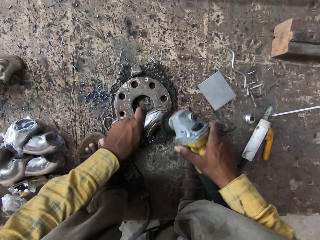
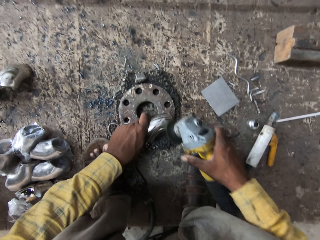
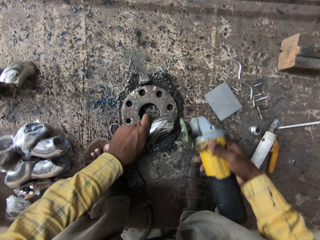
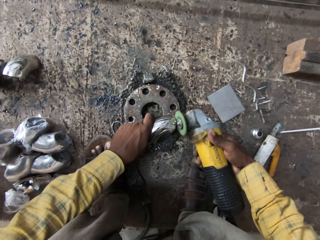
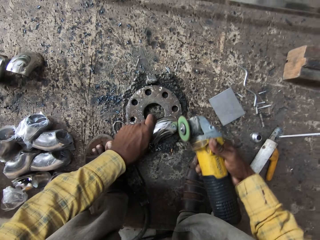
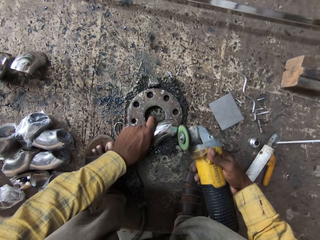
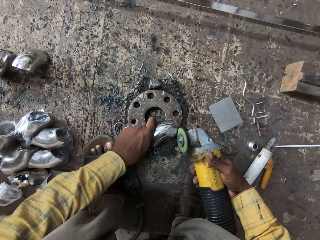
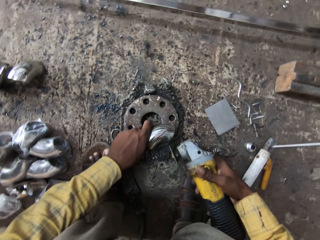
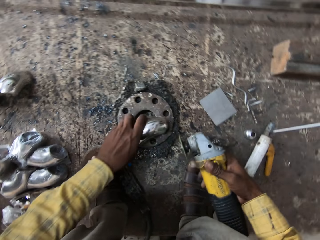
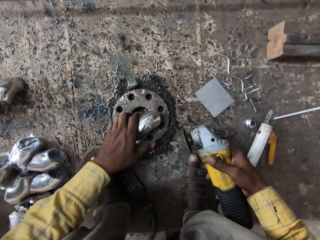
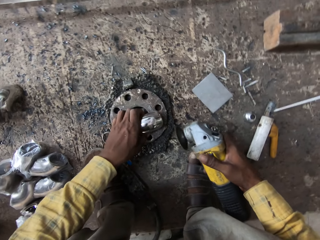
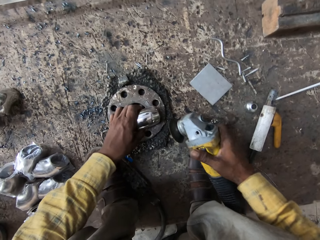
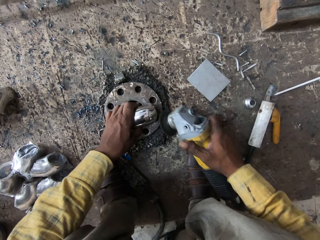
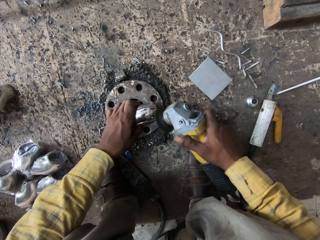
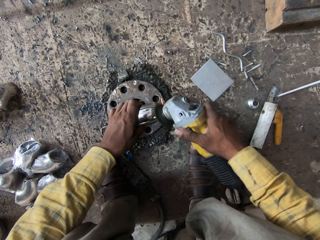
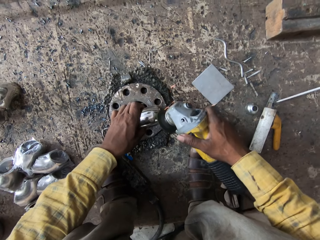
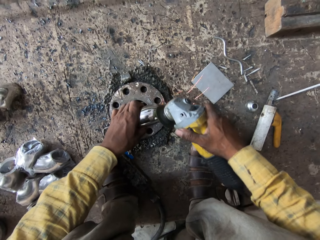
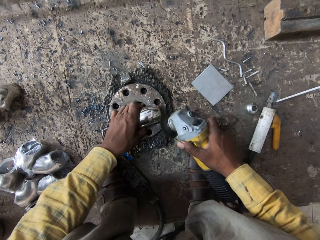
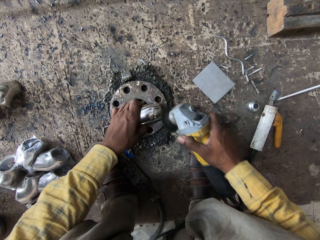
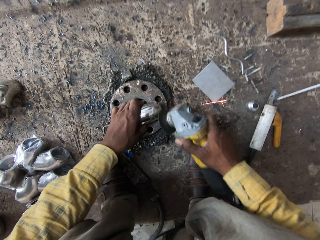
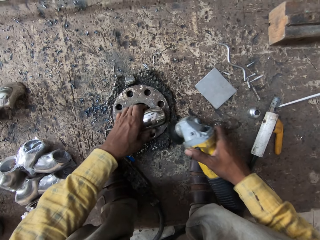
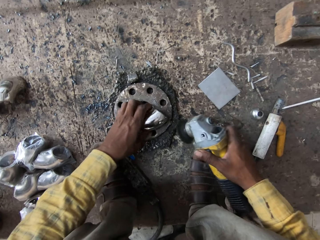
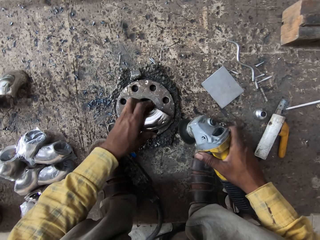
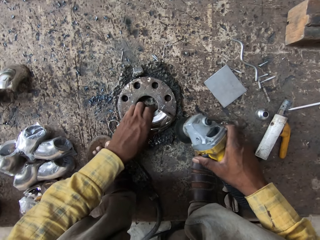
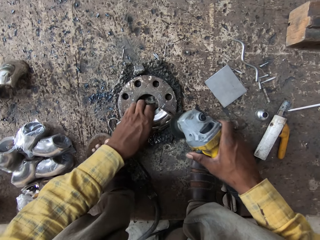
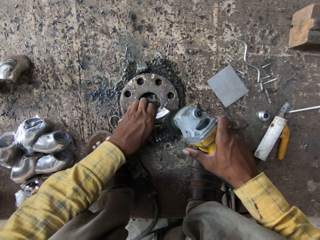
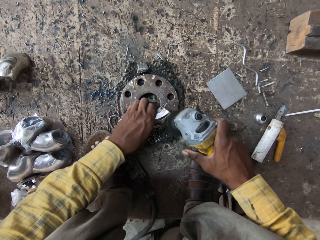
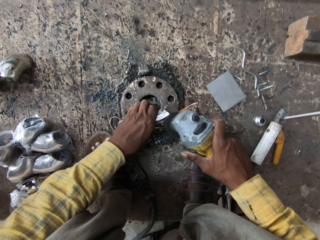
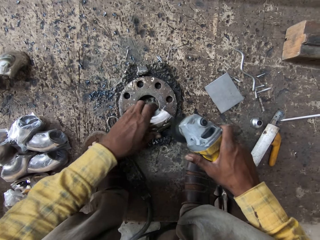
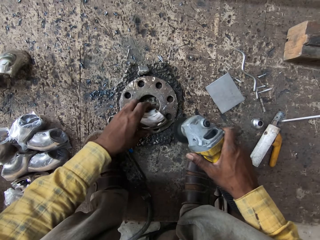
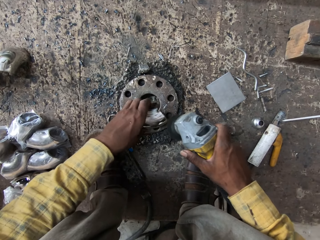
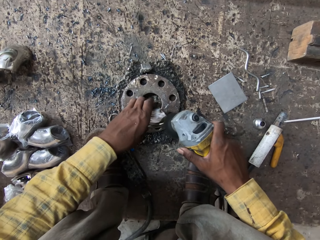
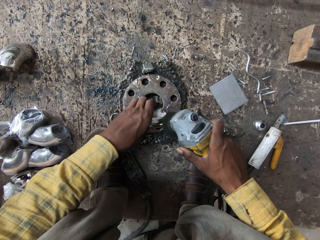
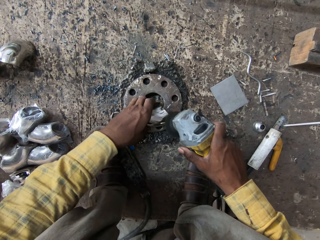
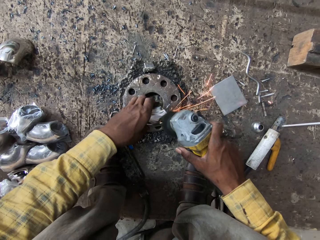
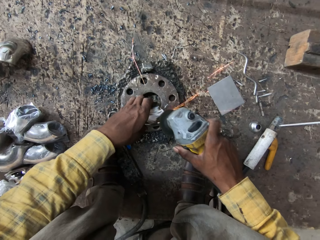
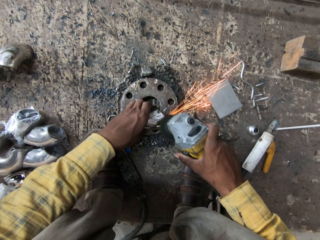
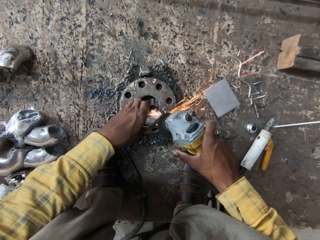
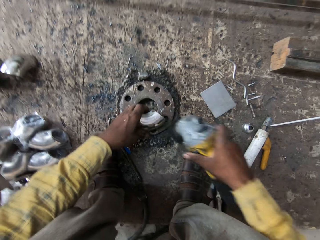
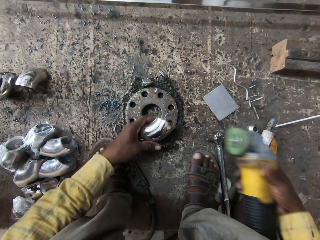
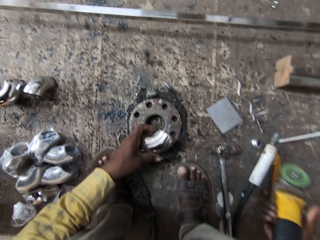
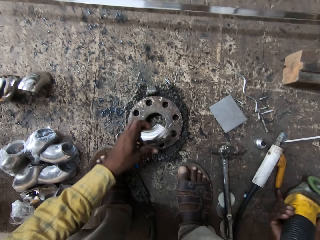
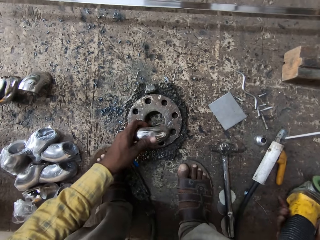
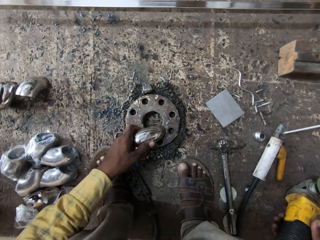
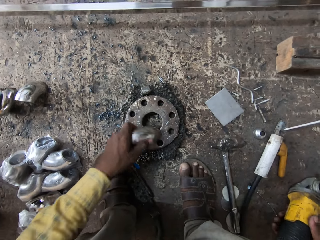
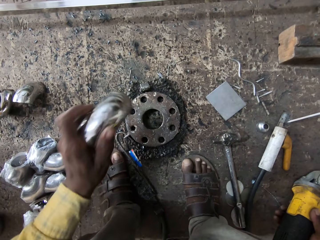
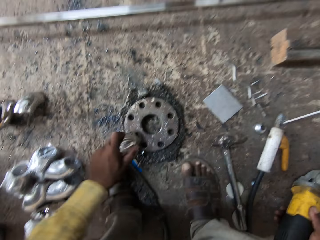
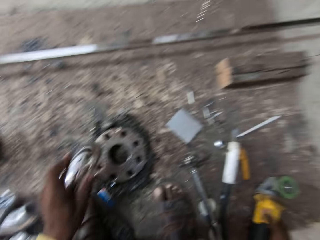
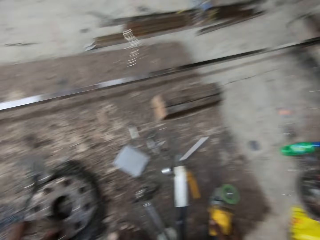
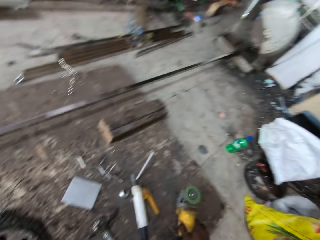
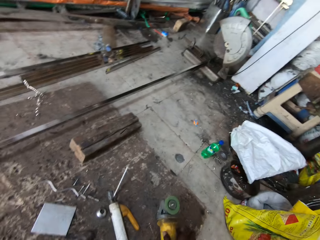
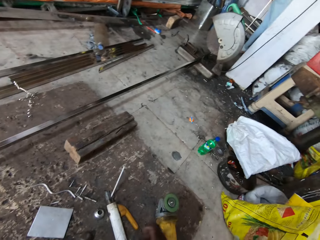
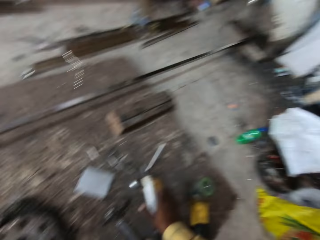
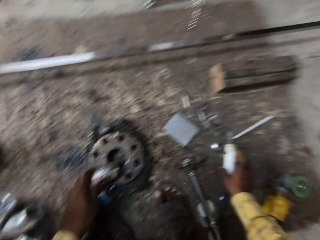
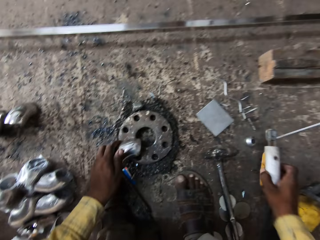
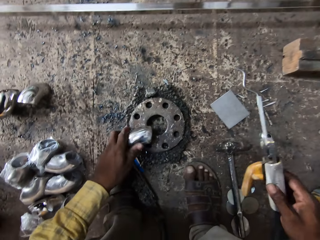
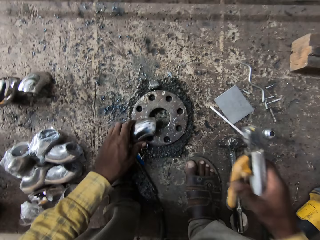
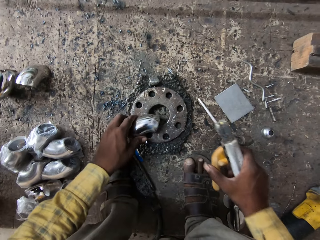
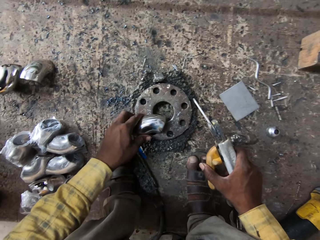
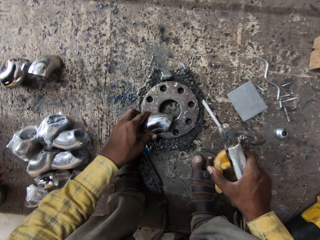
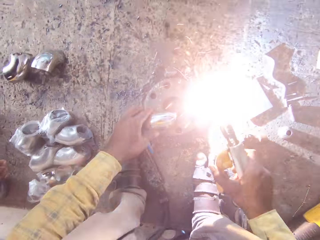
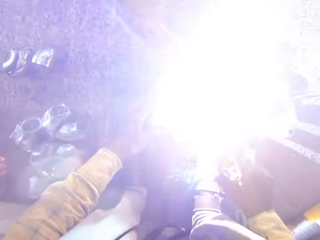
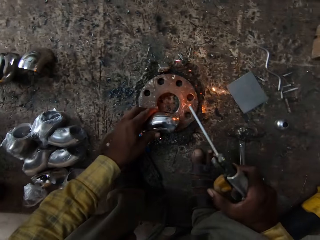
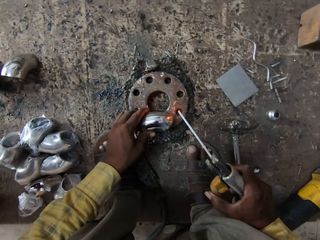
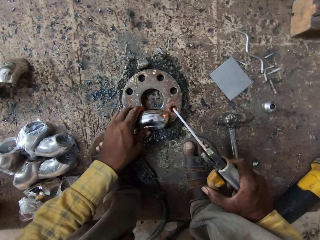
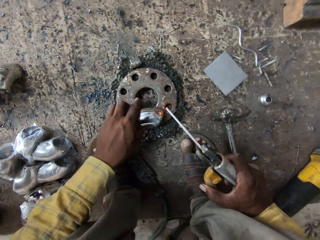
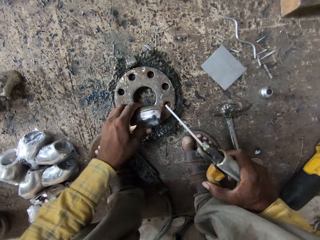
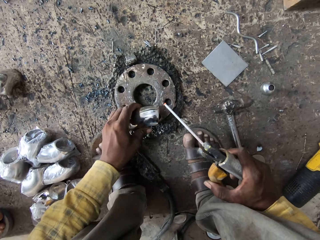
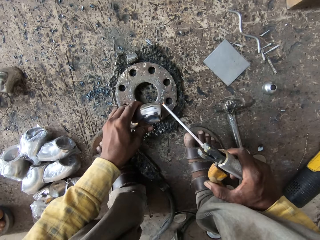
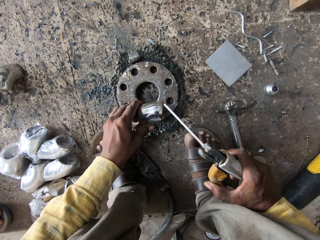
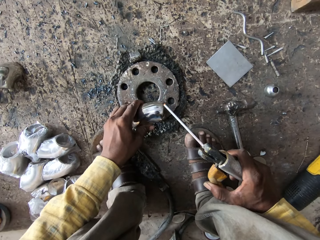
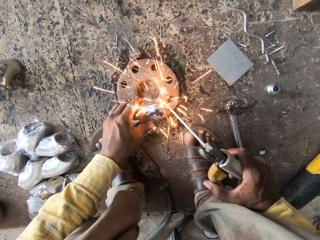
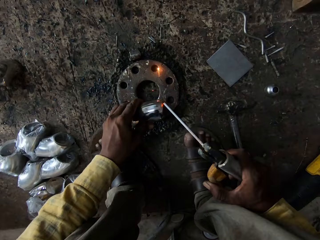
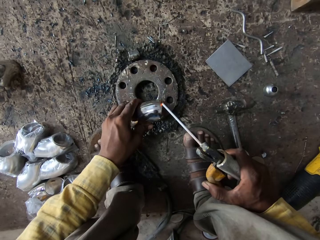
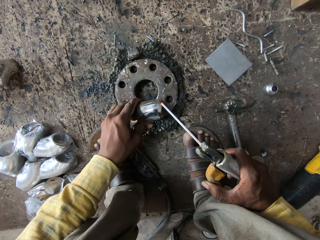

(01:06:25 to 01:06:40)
The camera wearer stops drilling. They drill a steel rod. They put the driller down. They lift a grinder. They tap metal on the ground. They look aside. They take a welding machine or welding gun. They test a welding rod. They weld the steel rod.

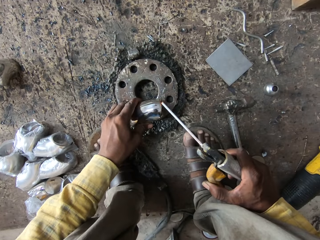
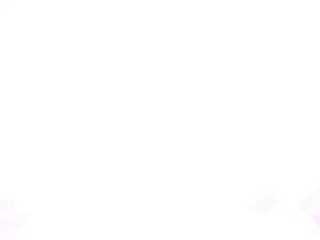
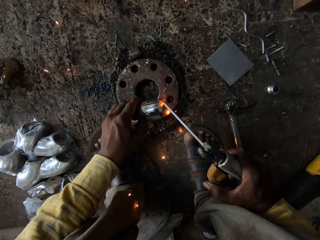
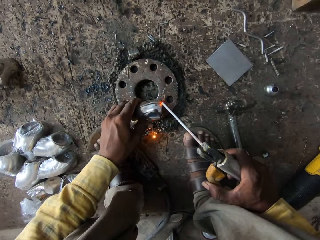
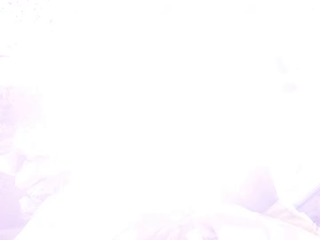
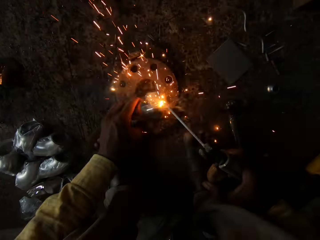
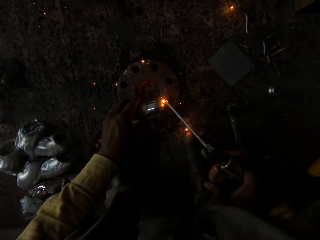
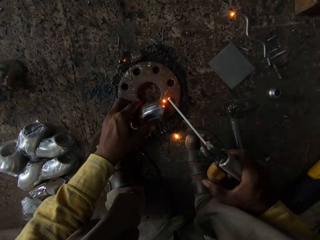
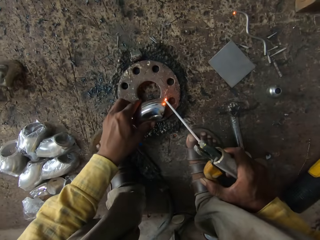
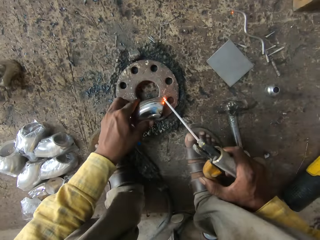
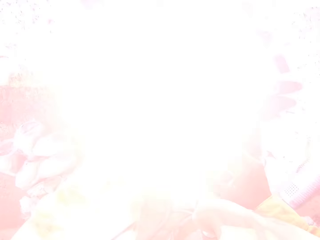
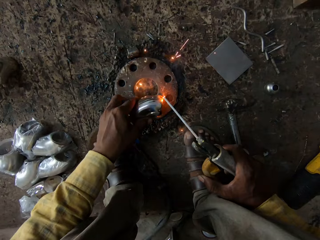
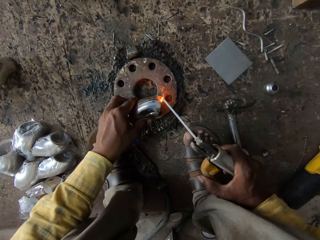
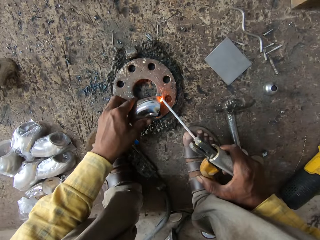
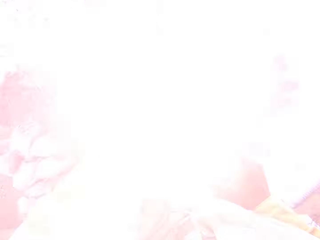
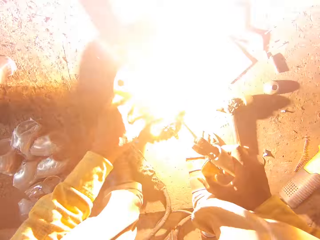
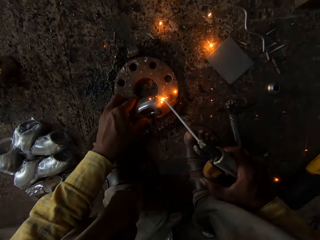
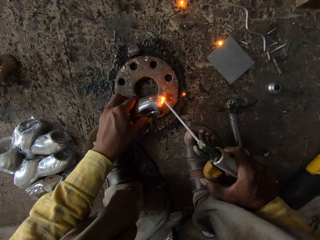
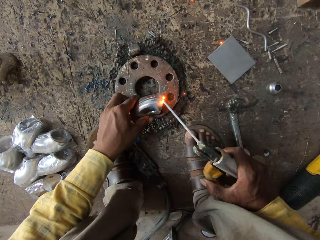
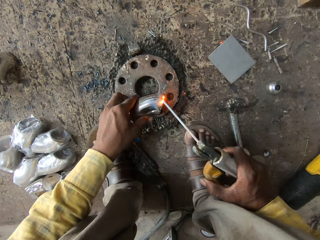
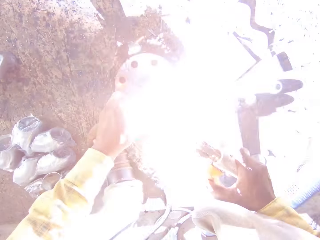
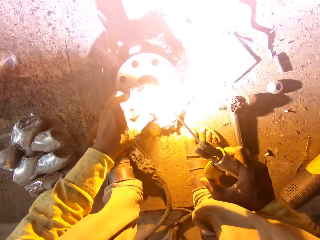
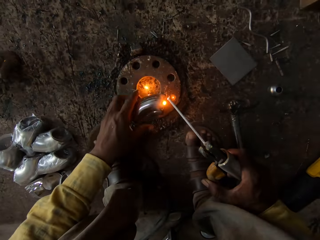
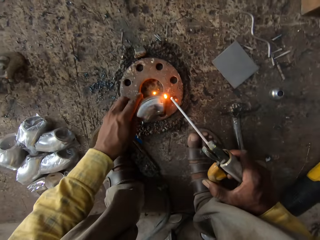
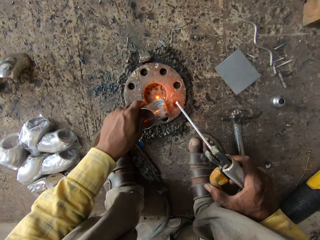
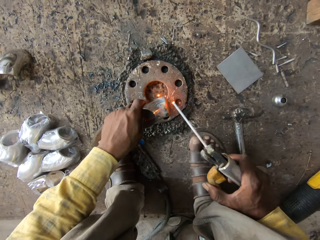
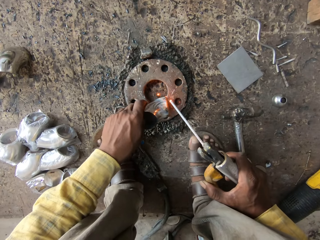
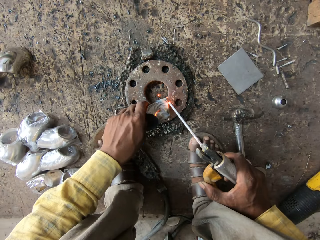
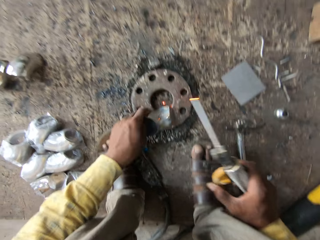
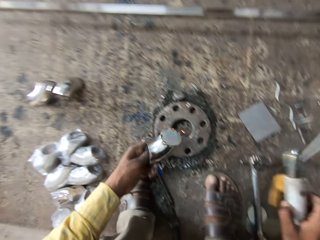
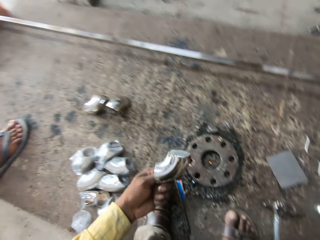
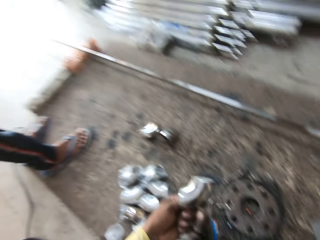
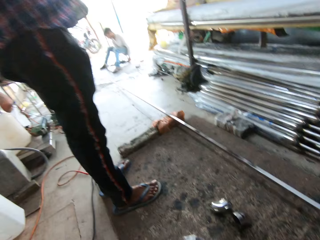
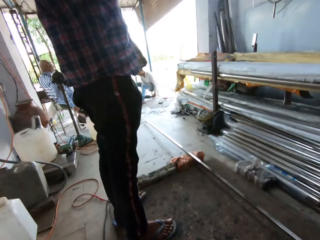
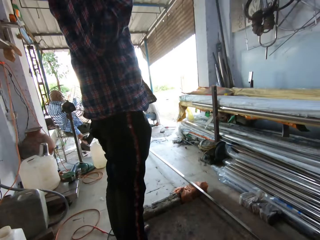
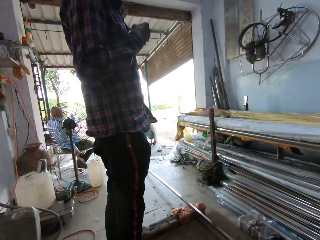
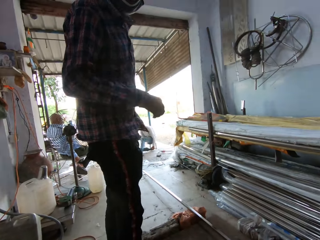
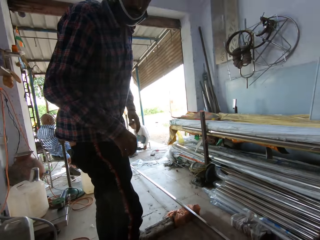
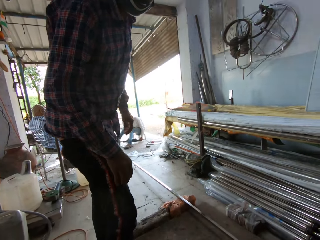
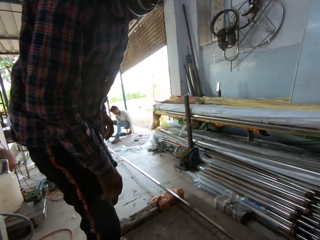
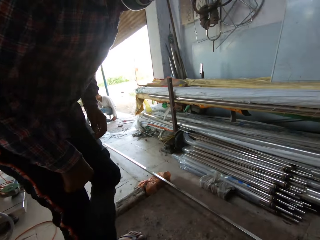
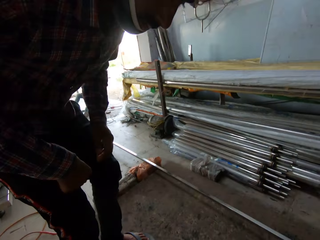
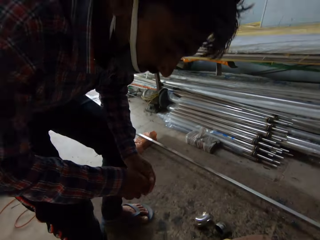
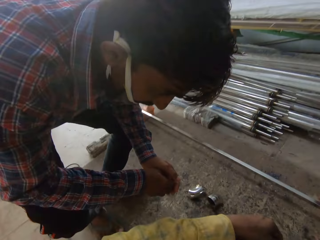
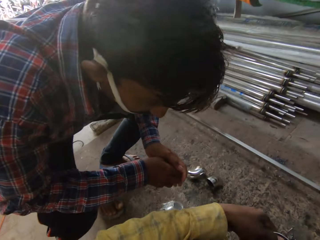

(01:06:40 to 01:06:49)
The camera wearer lifts metal. They stop welding. A man squats down.
